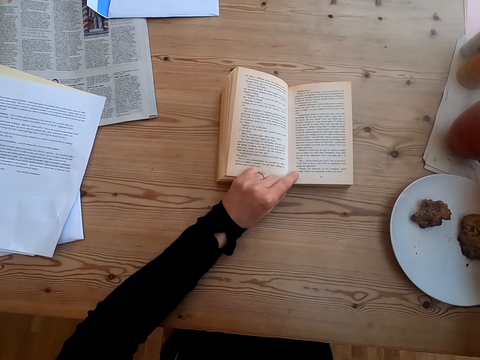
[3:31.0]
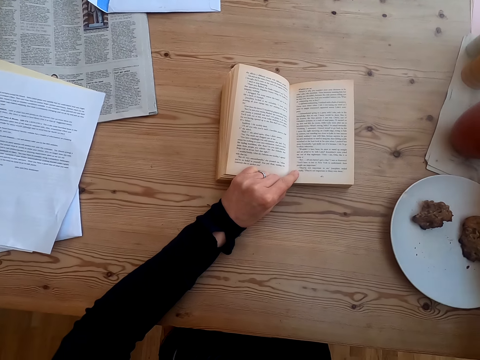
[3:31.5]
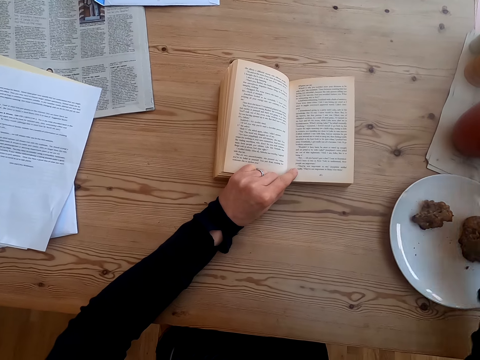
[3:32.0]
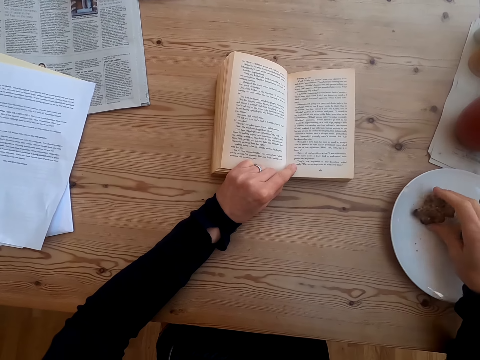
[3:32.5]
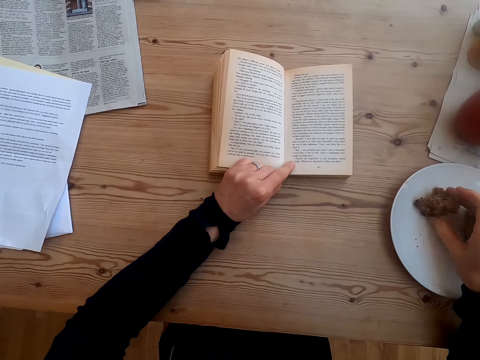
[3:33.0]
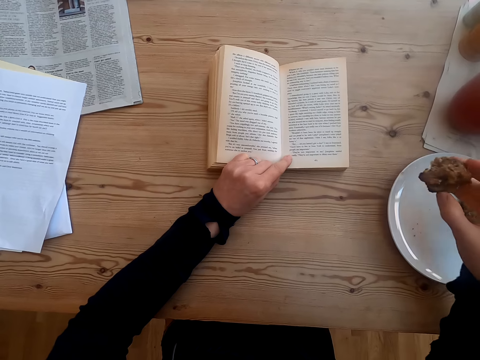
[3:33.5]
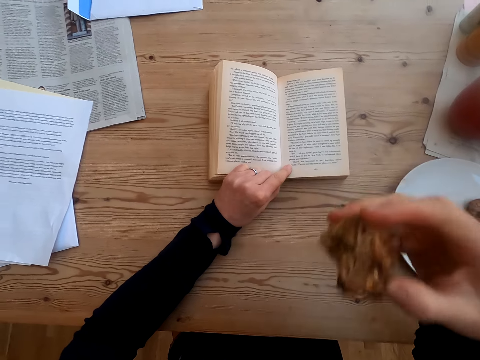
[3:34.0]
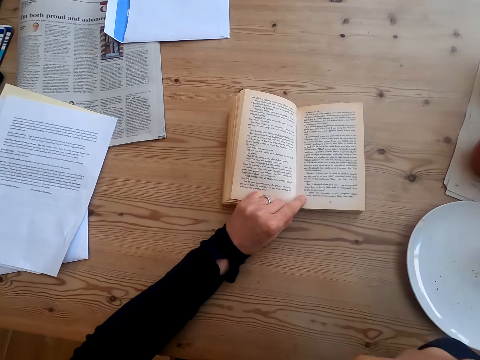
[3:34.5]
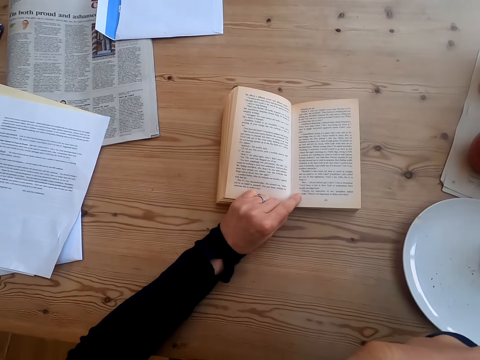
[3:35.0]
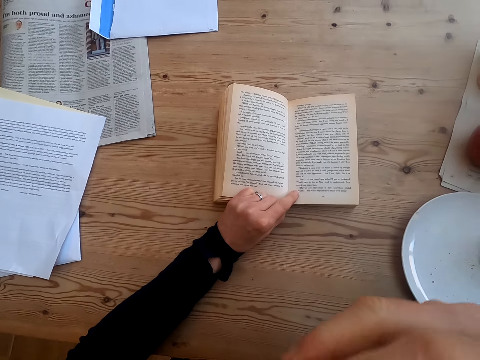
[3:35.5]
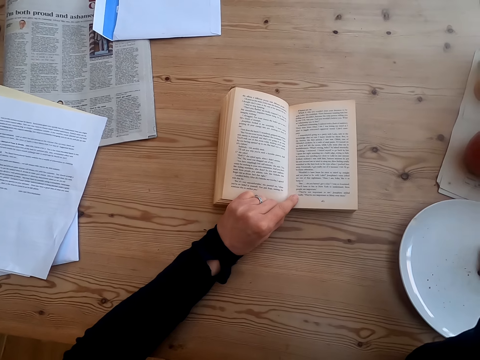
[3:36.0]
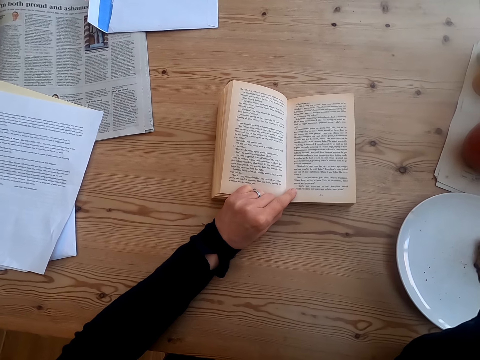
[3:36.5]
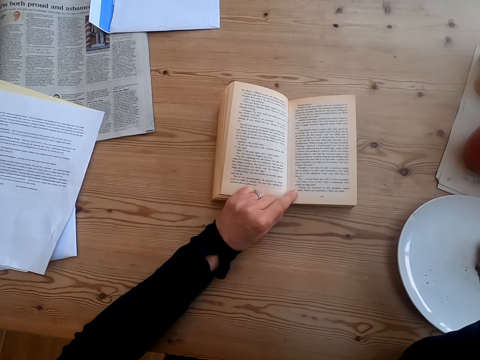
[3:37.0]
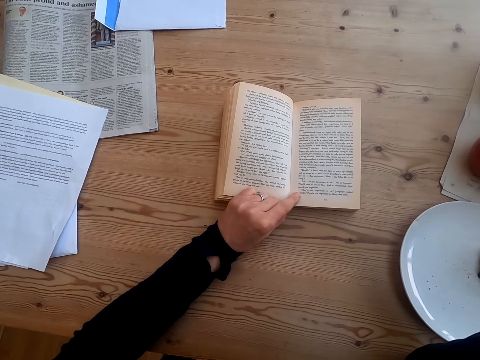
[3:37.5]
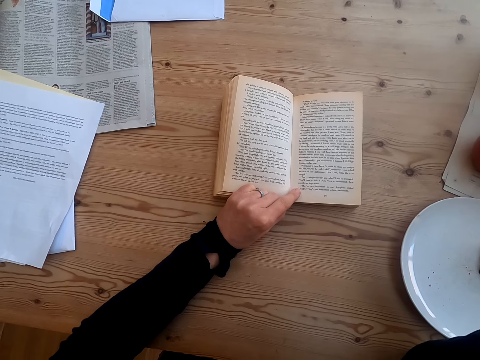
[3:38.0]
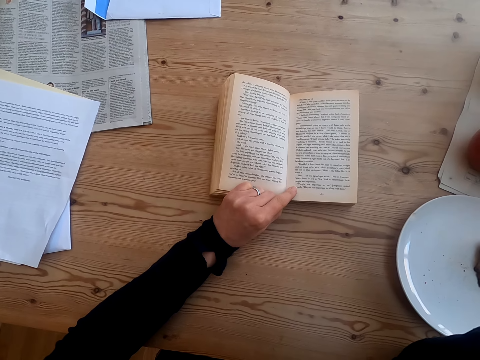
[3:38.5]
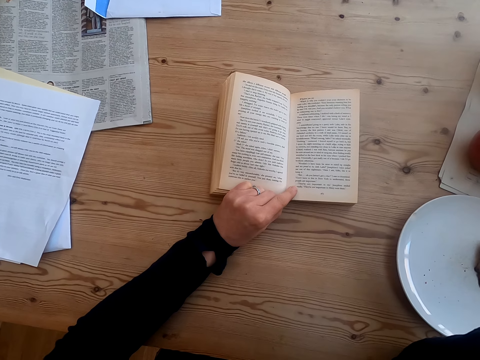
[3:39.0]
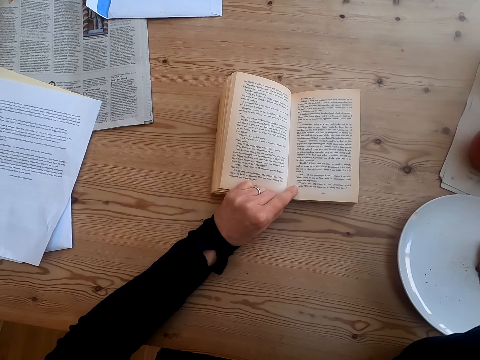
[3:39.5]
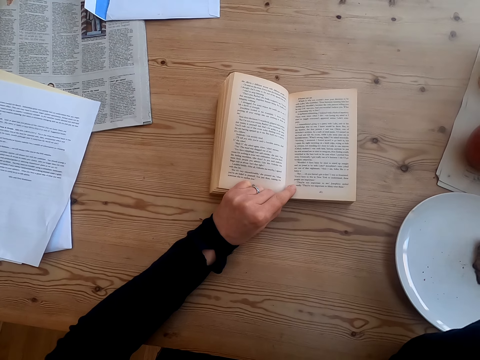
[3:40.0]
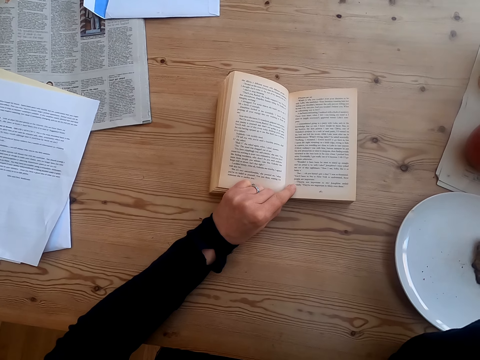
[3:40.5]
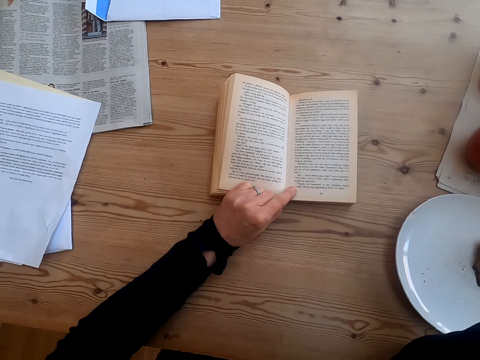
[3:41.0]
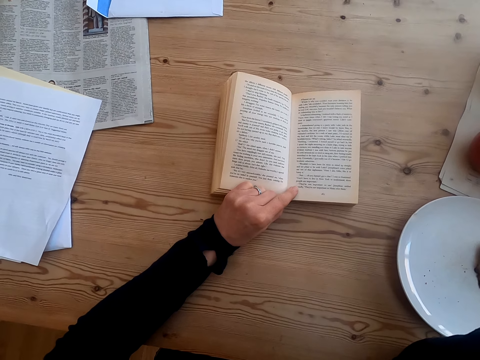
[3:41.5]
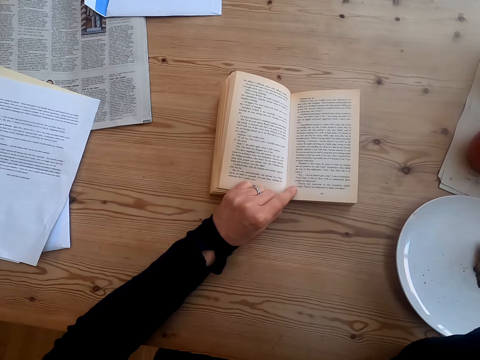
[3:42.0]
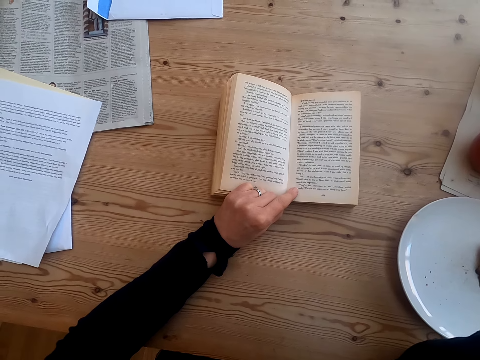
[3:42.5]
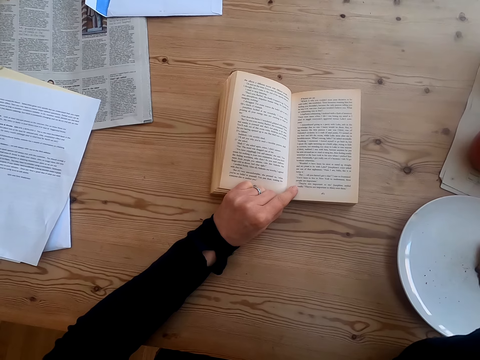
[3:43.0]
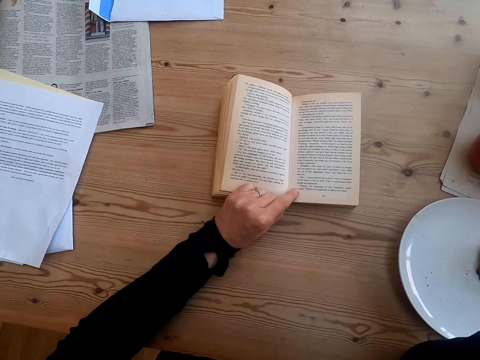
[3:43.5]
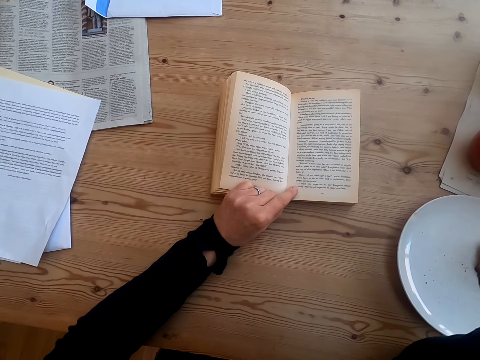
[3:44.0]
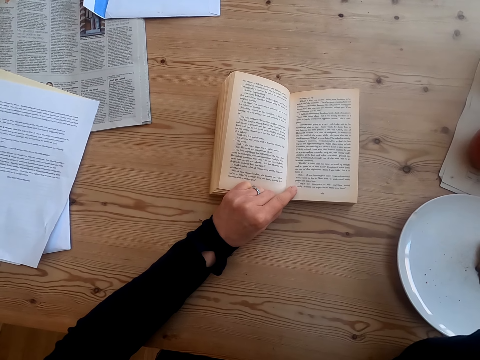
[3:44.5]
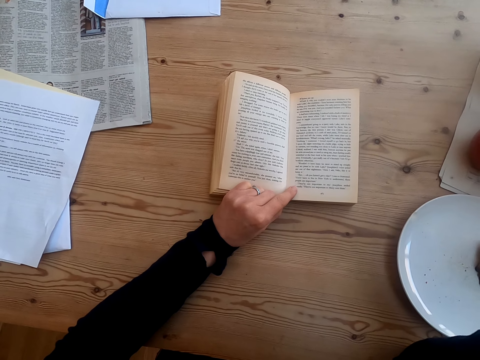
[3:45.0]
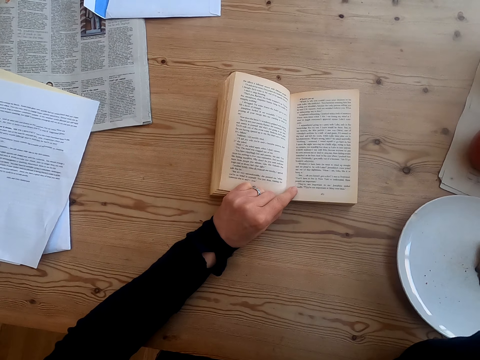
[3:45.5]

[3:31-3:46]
The camera wearer puts a cup of tea on the table. They pick up food on the plate. They bite the food. They read a book.

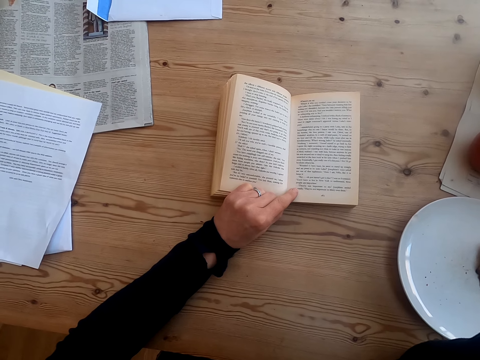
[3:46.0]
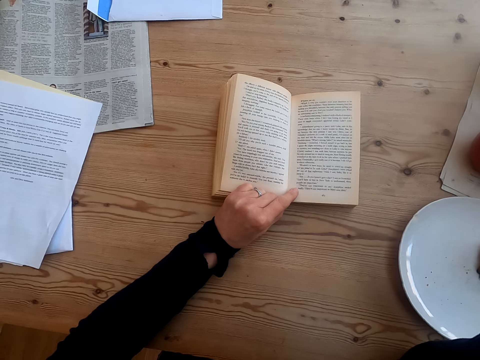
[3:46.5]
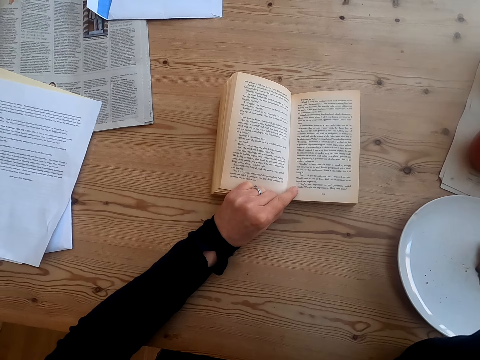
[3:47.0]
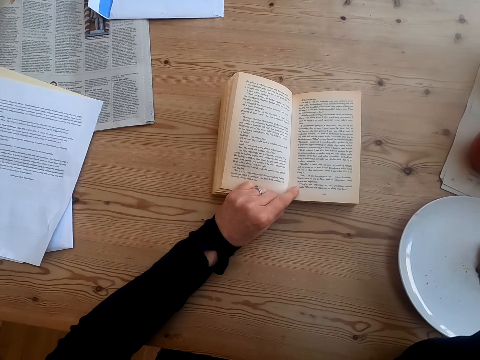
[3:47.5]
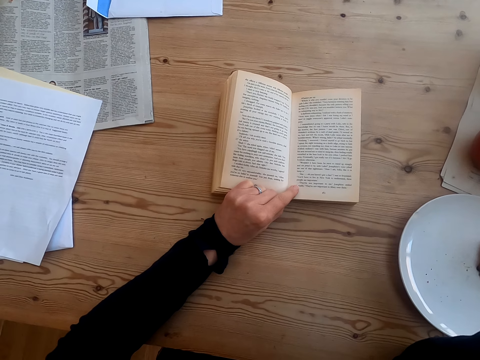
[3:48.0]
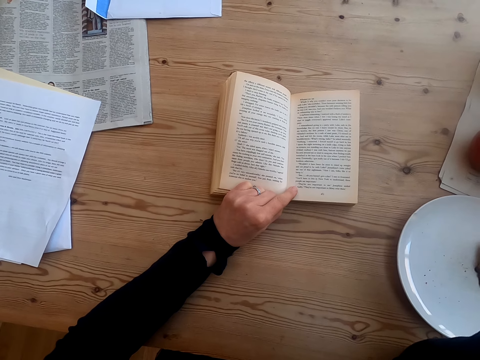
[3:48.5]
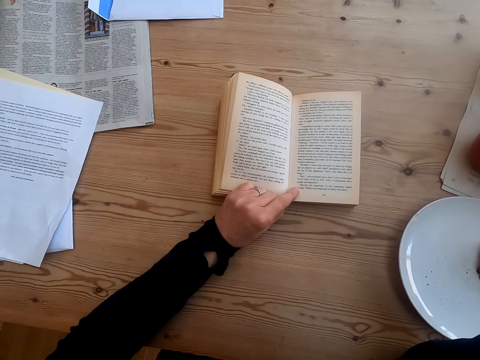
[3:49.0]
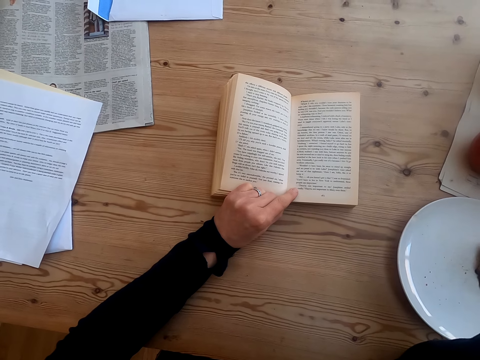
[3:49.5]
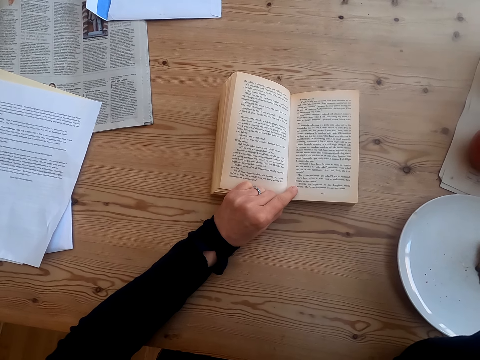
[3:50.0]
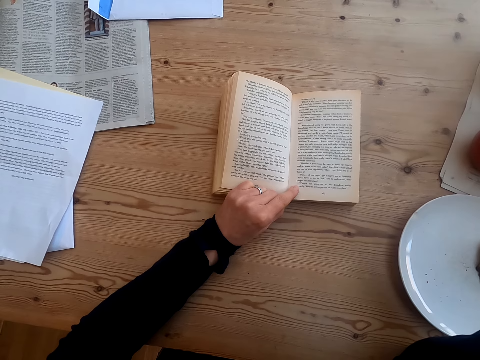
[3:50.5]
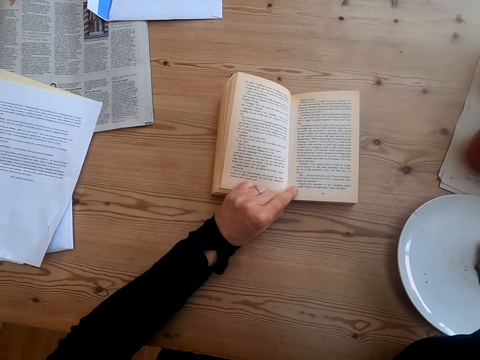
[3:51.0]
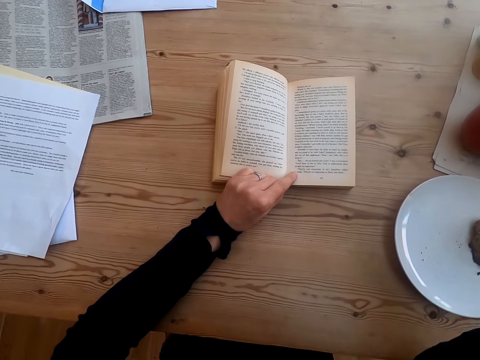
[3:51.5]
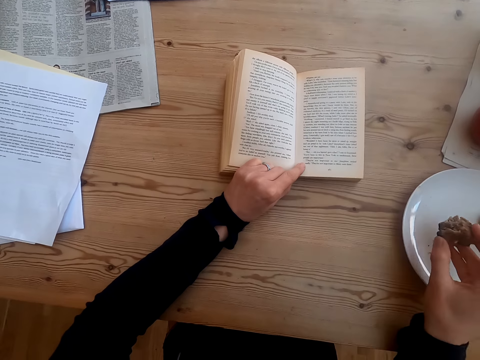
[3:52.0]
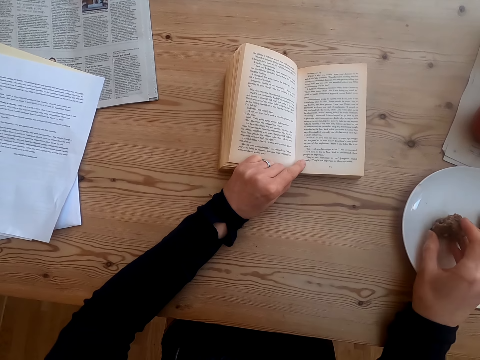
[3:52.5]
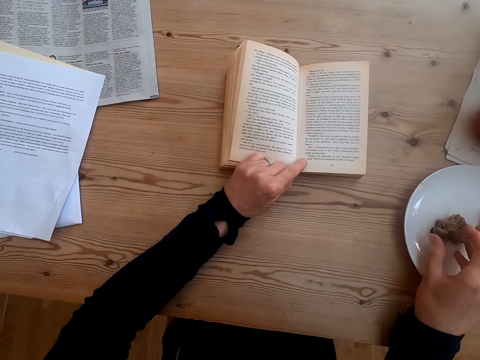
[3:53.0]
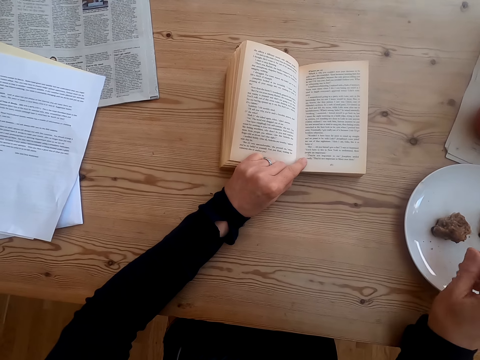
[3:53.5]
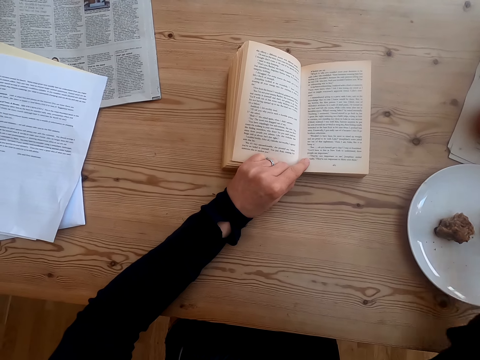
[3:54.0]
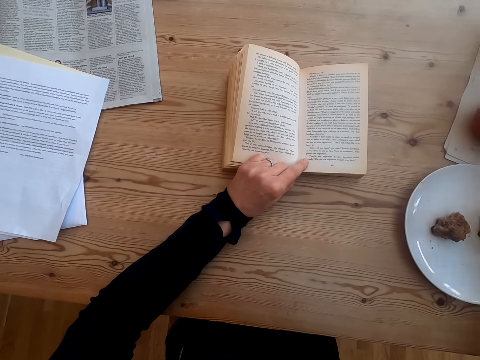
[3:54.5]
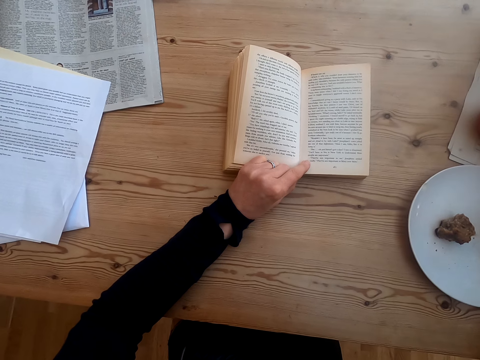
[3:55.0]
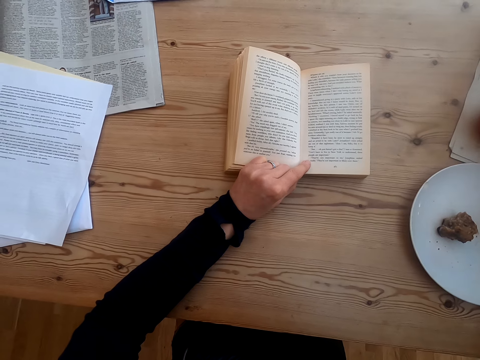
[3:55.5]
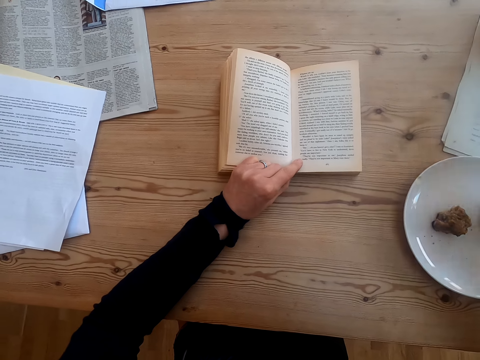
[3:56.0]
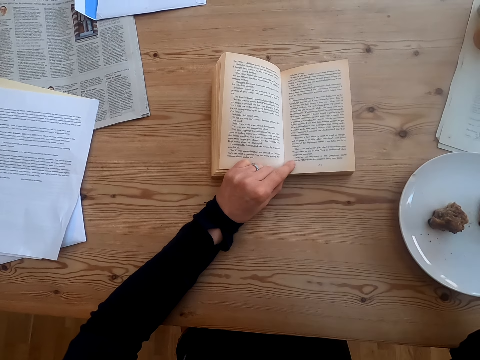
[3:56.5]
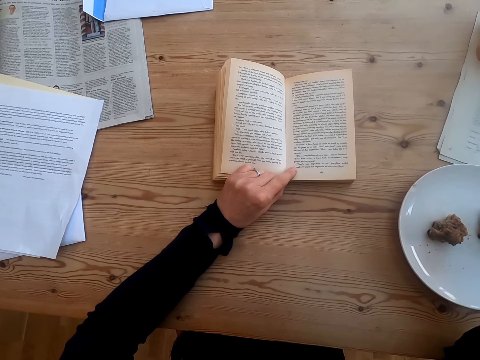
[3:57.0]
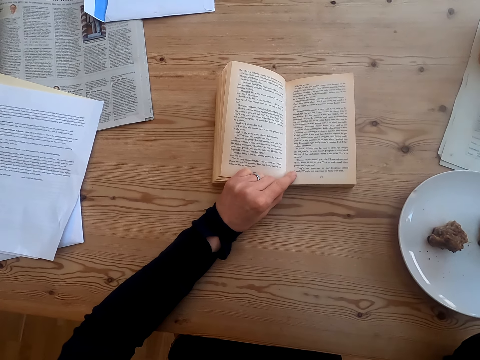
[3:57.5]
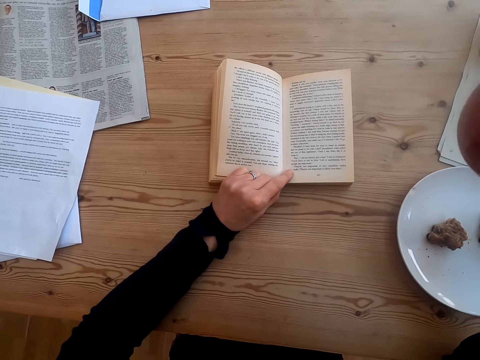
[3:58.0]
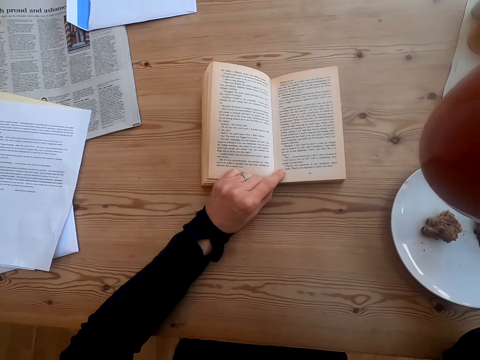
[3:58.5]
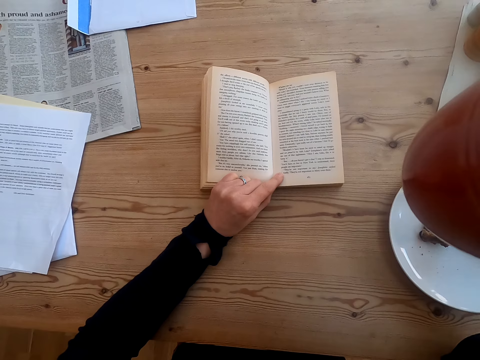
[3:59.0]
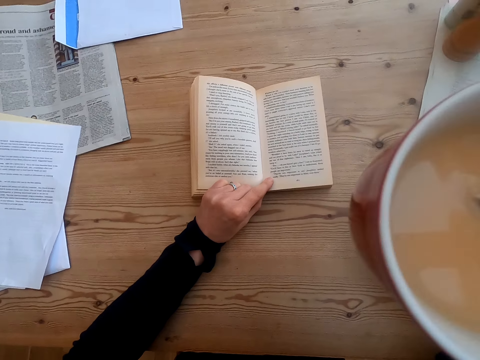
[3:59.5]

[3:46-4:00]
The camera wearer puts the food on the plate. They twist fingers. They pick up a cup of tea on the table. They read a book.
